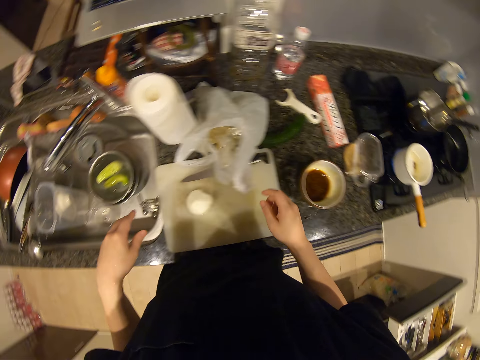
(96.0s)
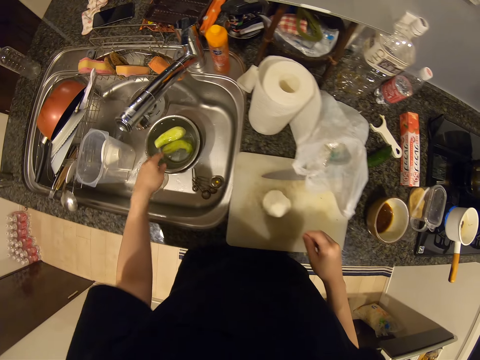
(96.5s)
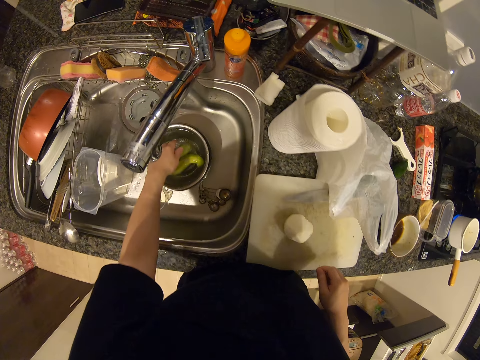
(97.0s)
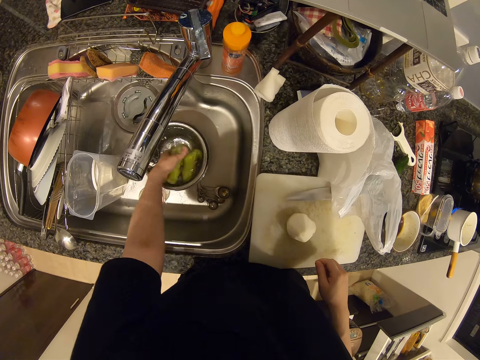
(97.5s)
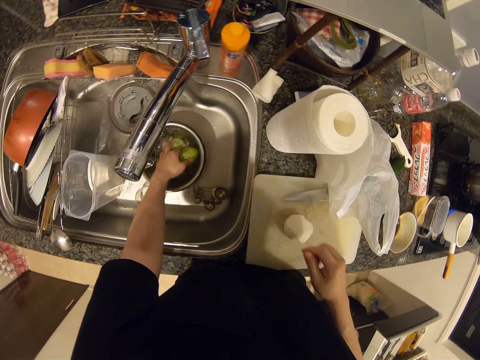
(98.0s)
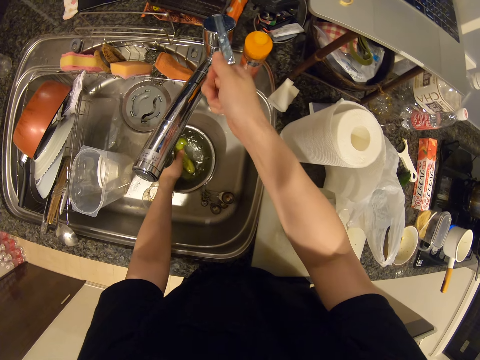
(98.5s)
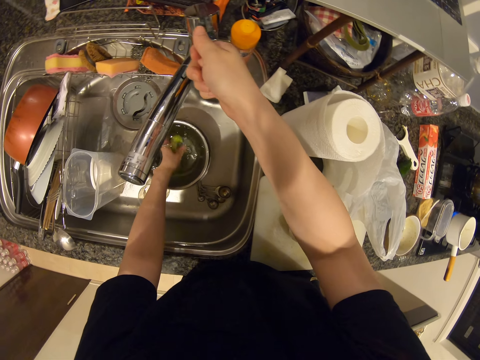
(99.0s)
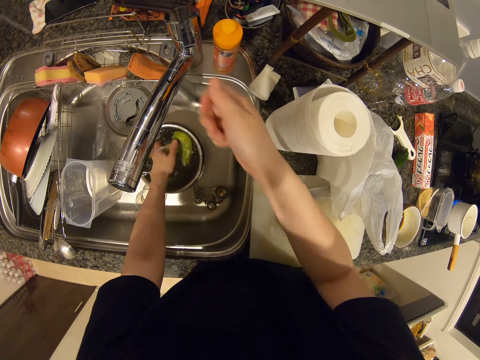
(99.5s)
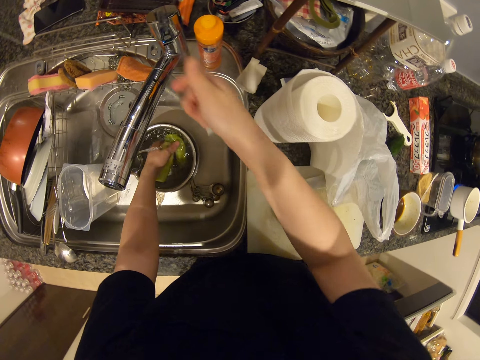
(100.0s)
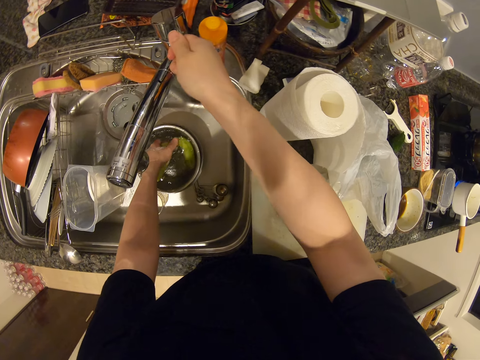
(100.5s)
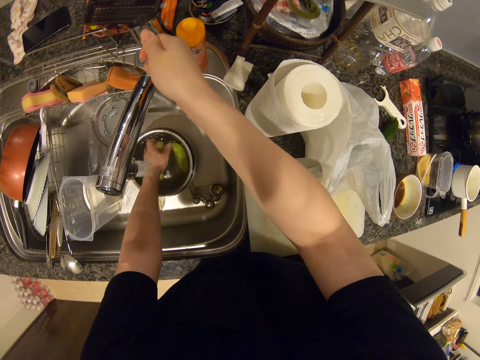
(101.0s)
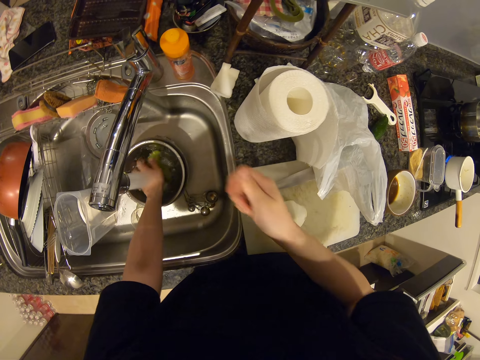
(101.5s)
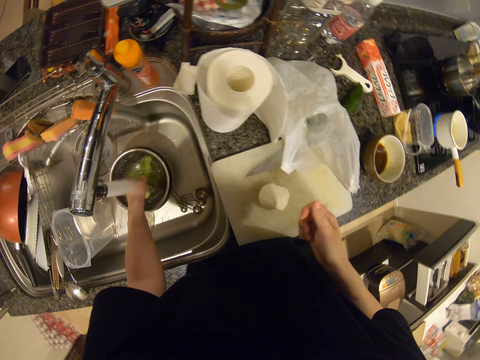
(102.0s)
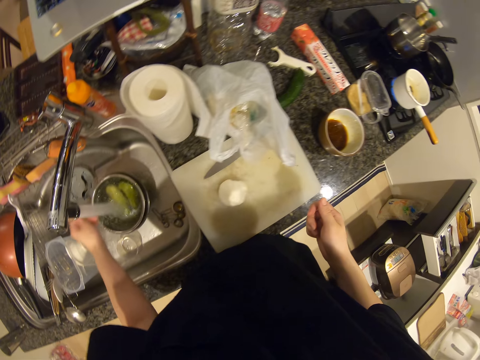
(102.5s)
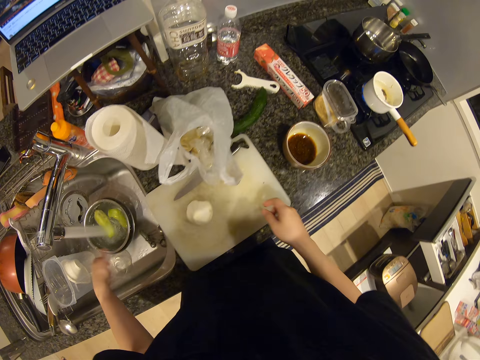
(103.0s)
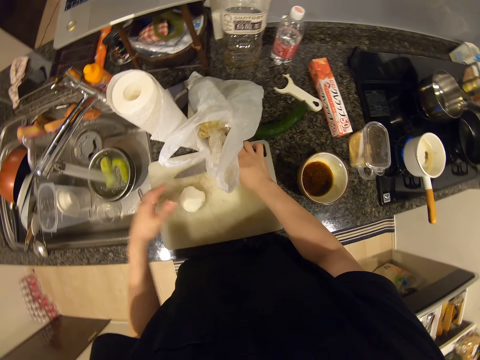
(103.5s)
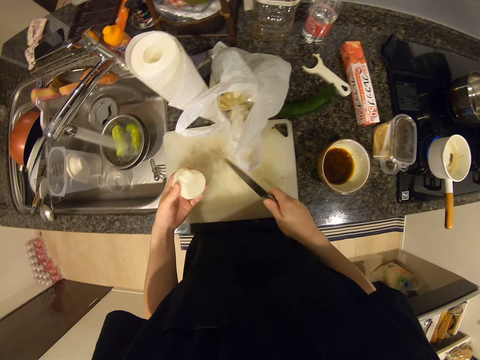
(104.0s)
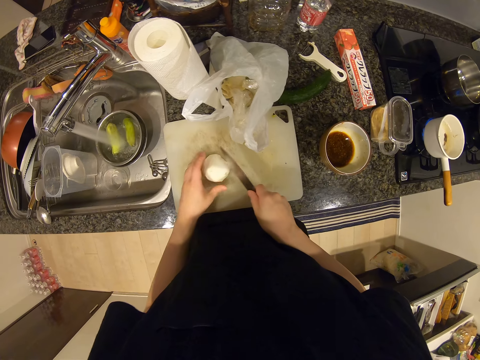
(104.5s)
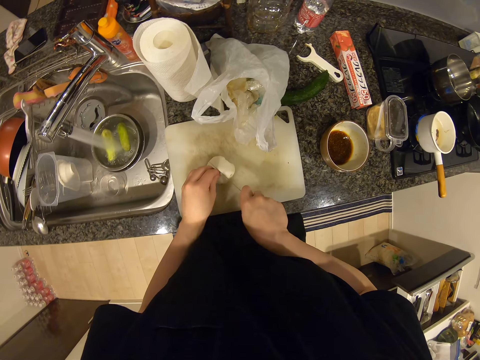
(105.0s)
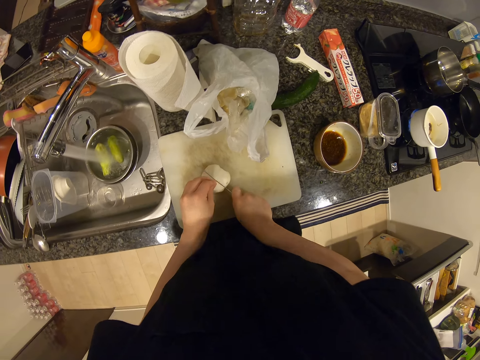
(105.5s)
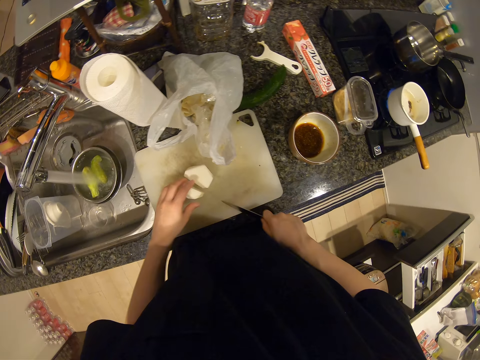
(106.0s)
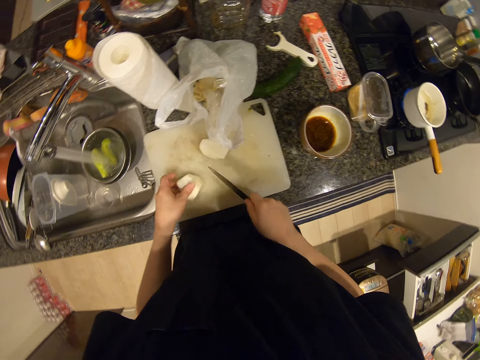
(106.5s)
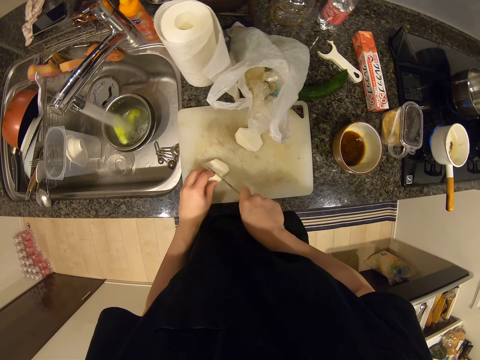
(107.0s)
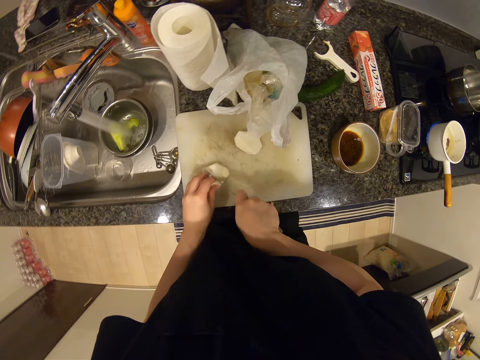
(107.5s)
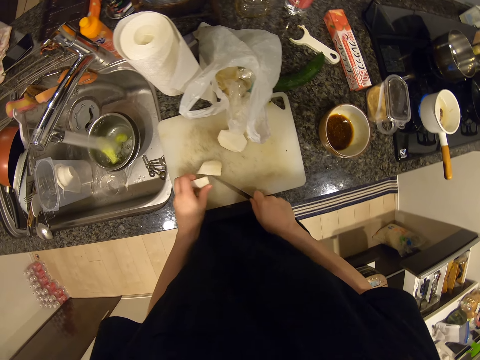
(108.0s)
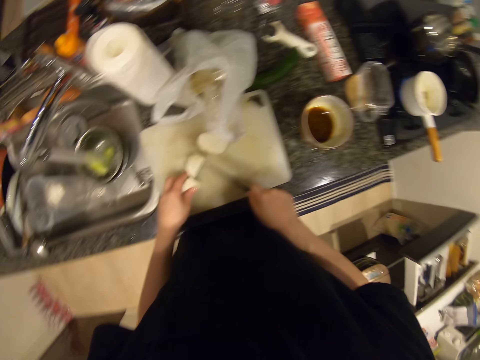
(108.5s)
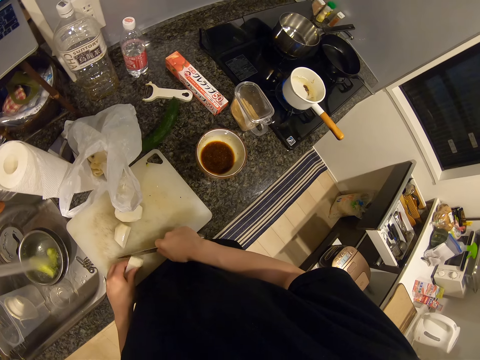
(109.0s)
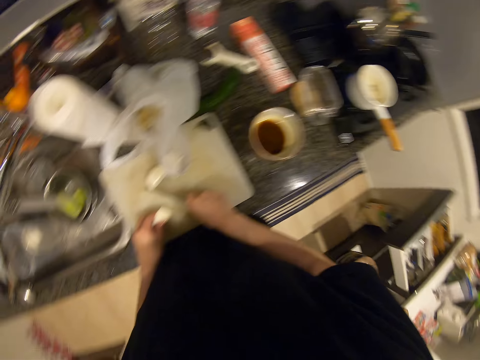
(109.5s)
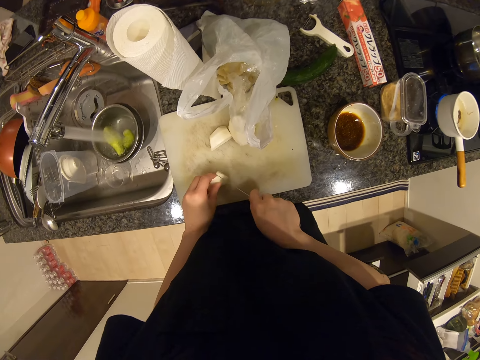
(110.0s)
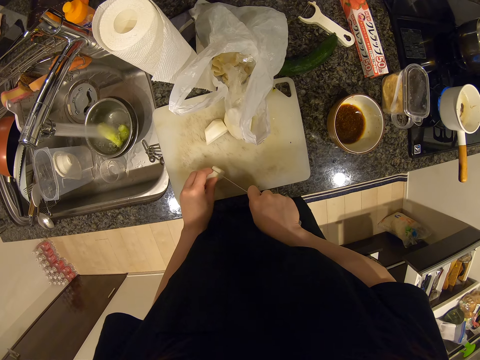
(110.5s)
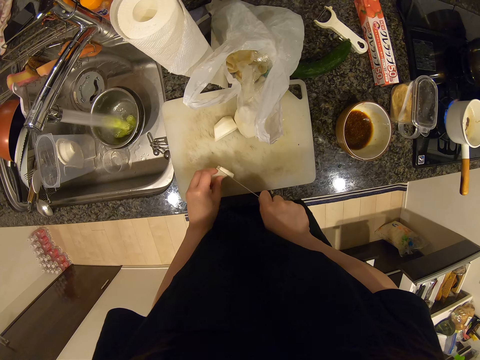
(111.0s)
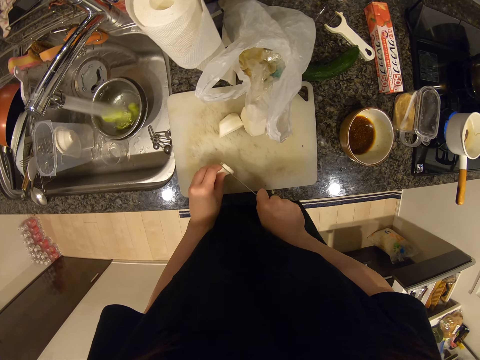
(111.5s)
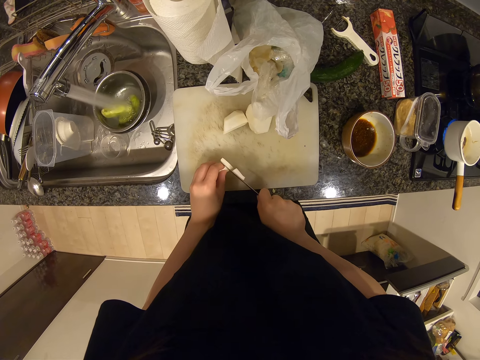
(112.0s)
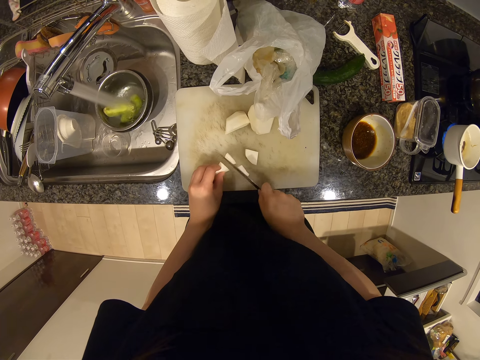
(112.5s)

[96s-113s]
The camera wearer washes the bottle gourd in the stainless bowl. They turn on the water faucet or tap. They wash the bottle gourd in the stainless bowl. They open the tap. They wash the bottle gourd in the stainless bowl. They pick up the knife on the chopping board. They pick up the potato or white radish on the chopping board. They drop the potato on the chopping board. They cut the potato into two pieces with the knife. They cut one of the potato pieces into two pieces. They slice the potato with the knife repeatedly.

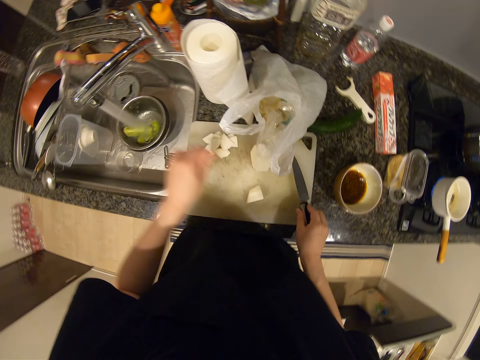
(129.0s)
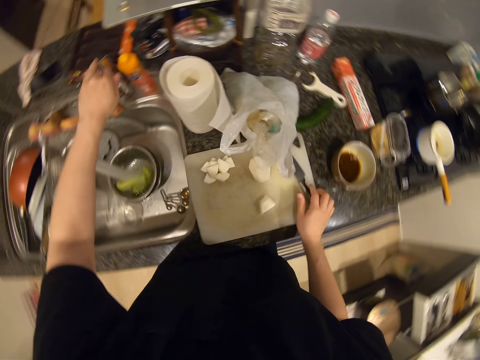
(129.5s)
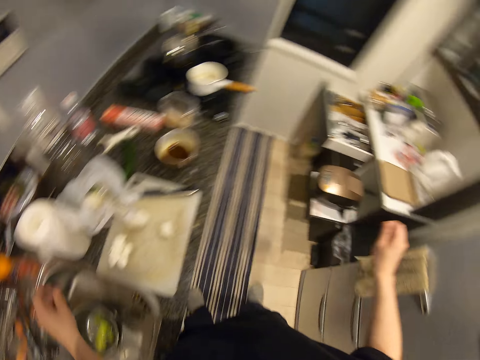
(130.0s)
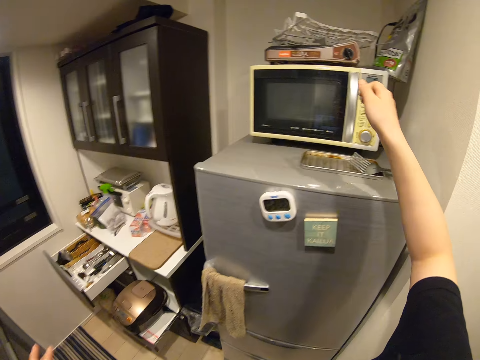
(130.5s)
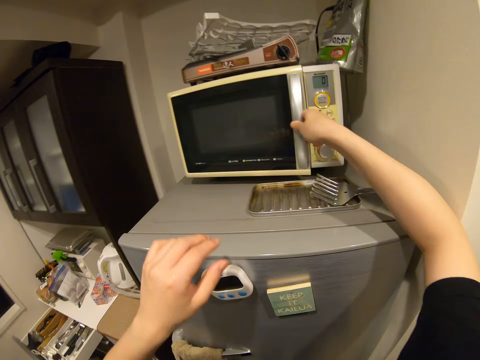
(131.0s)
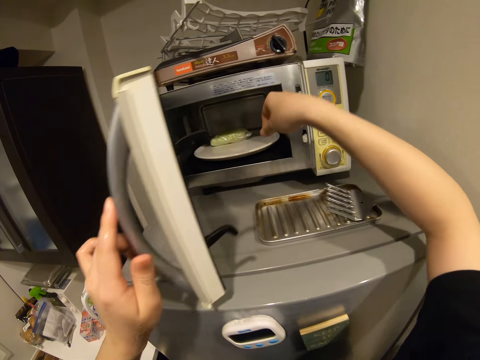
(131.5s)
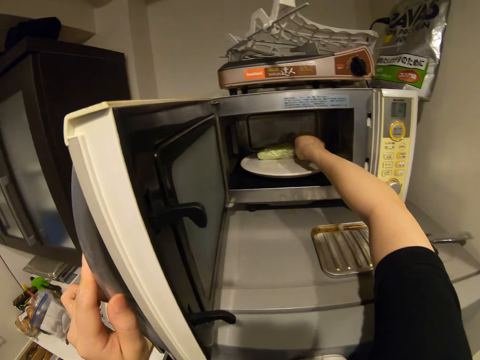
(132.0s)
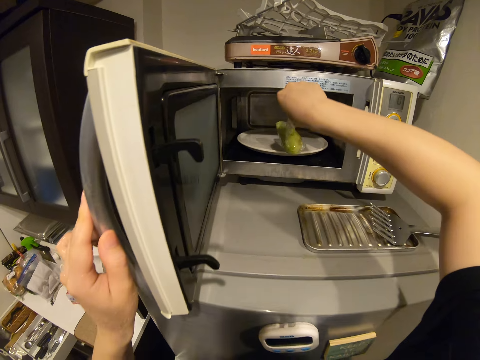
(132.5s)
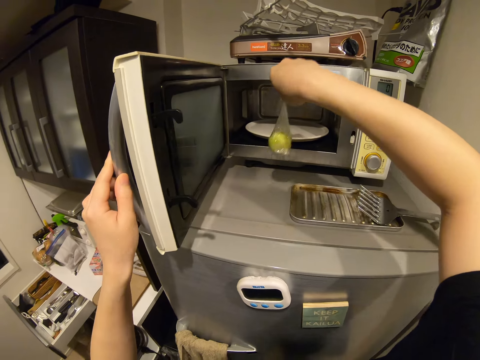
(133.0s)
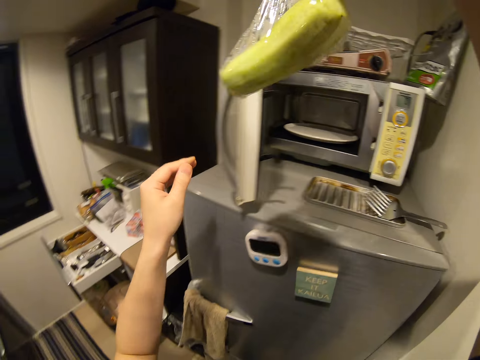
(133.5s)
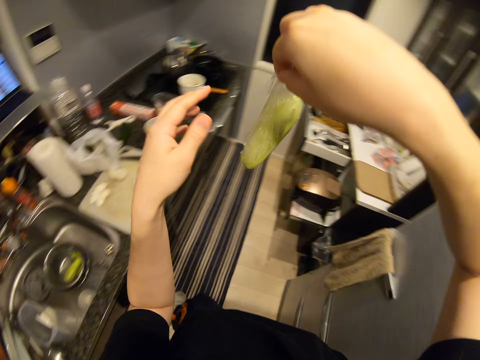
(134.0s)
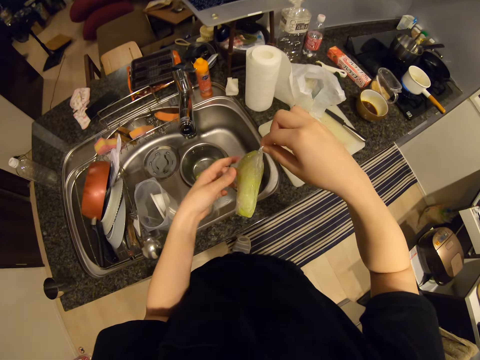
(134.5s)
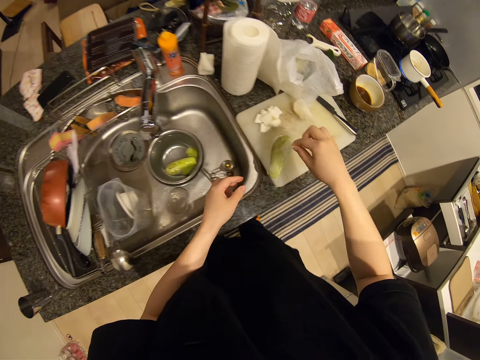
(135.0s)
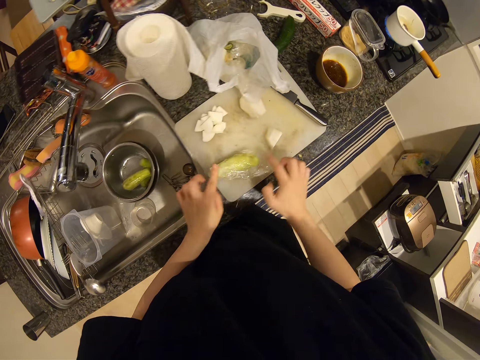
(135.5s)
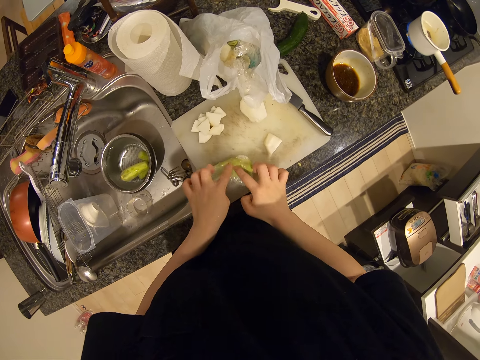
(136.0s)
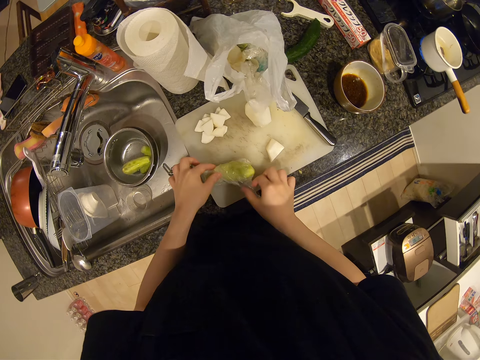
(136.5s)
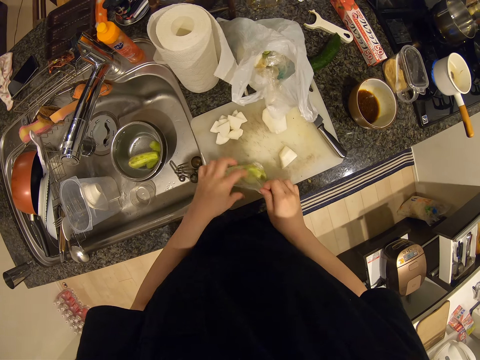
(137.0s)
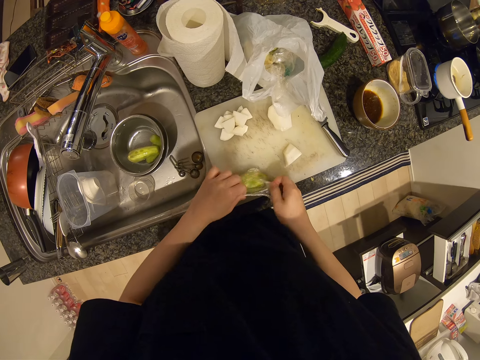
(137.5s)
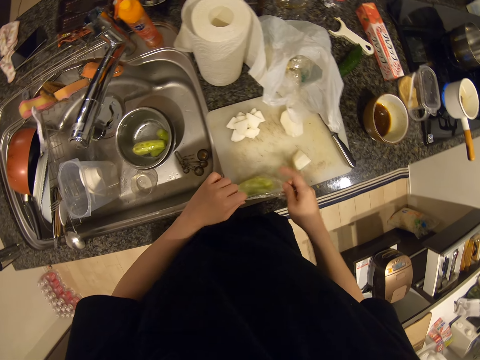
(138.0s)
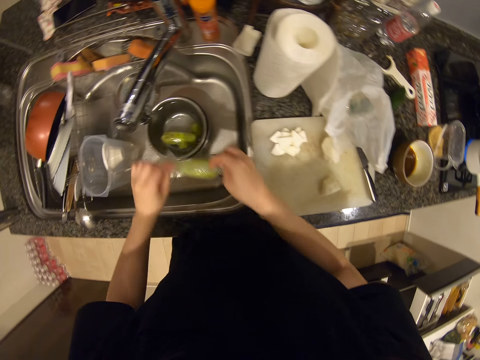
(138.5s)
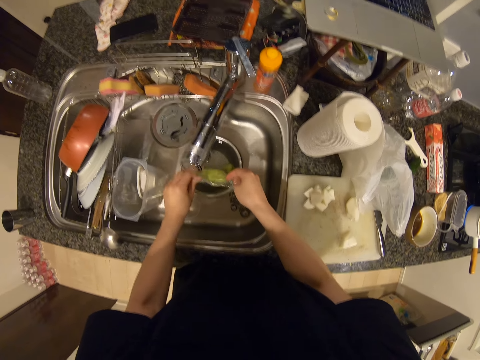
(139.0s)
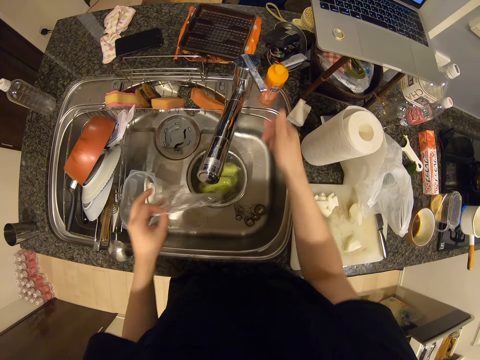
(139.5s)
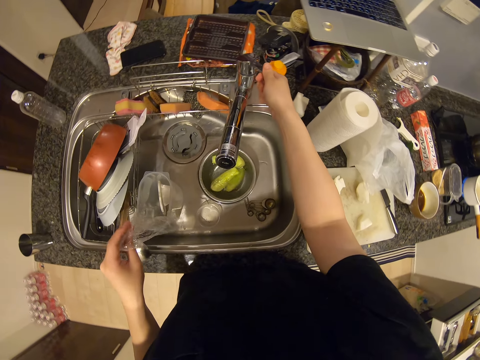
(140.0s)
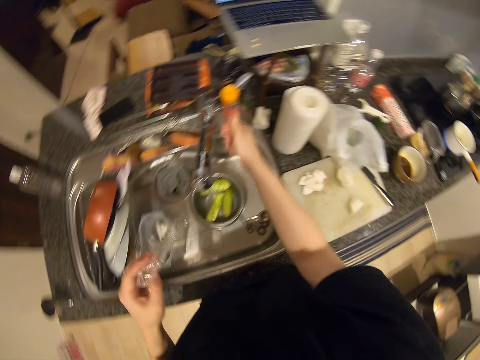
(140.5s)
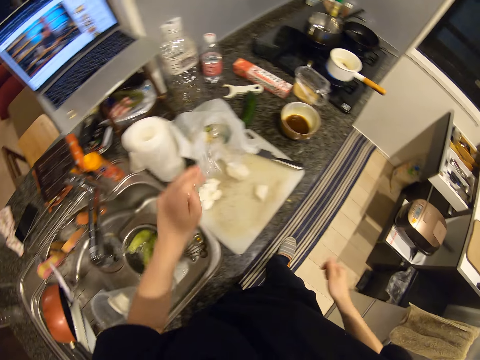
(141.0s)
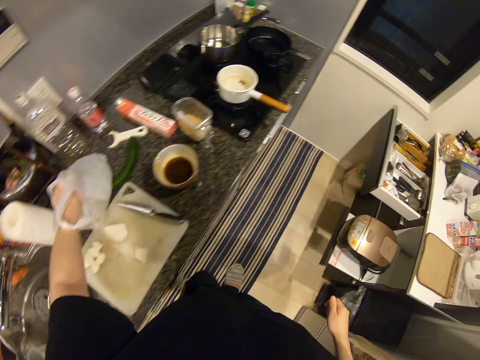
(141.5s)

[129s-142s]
The camera wearer drops the knife on the chopping board. She turns off the water faucet. She opens the microwave door and holds the microwave door with her left hand. She picks the bottle gourd from the microwave. She closes the microwave door. She drops the bottle gourd on the chopping board. She presses her finger on the bottle gourd. She removes the clear foil. She picks the bottle gourd. She drops the bottle gourd in the sieve bowl in the sink. She opens the water faucet. She throws the clear foil wrap in the plastic bag.
